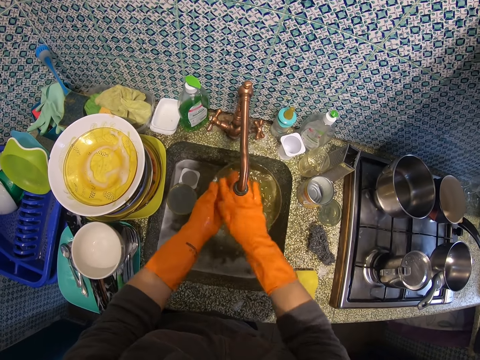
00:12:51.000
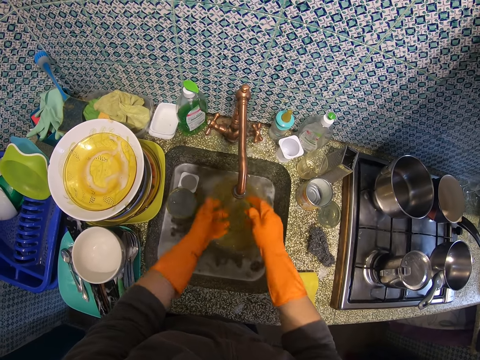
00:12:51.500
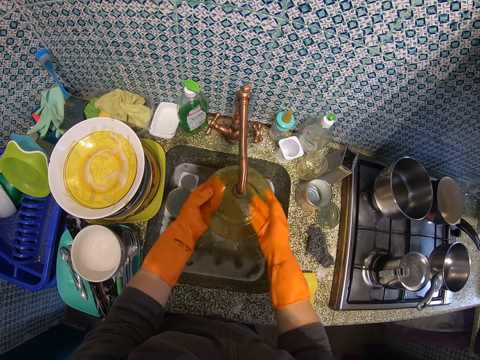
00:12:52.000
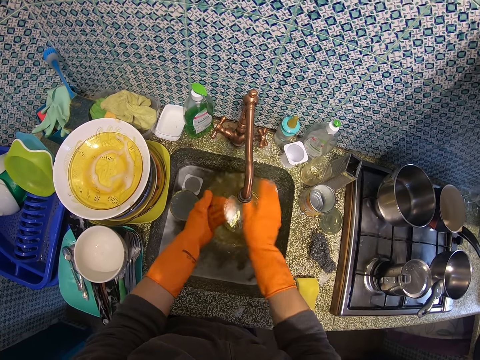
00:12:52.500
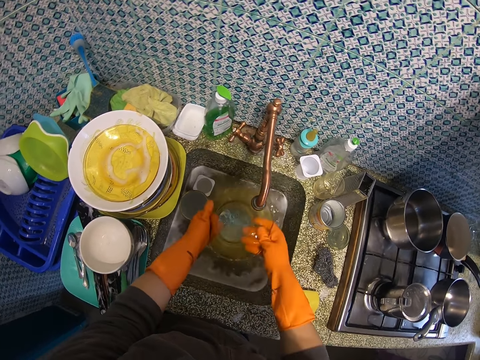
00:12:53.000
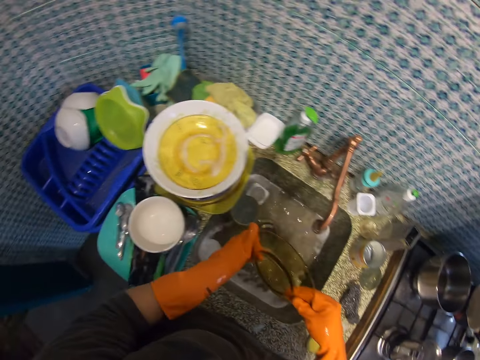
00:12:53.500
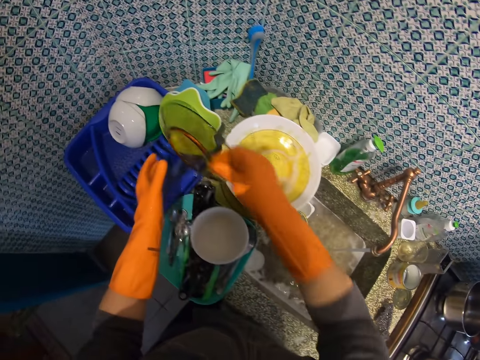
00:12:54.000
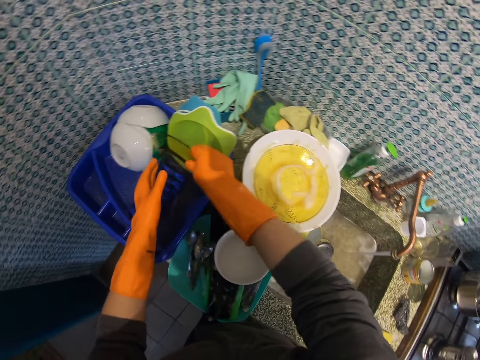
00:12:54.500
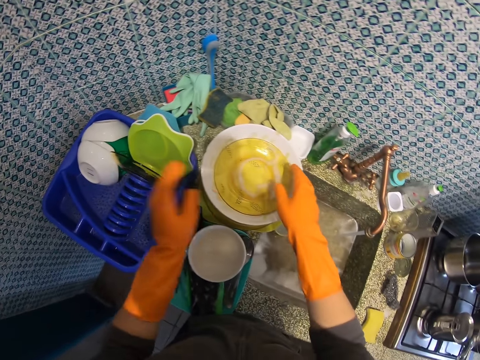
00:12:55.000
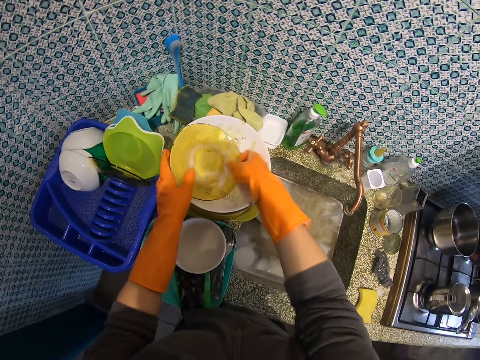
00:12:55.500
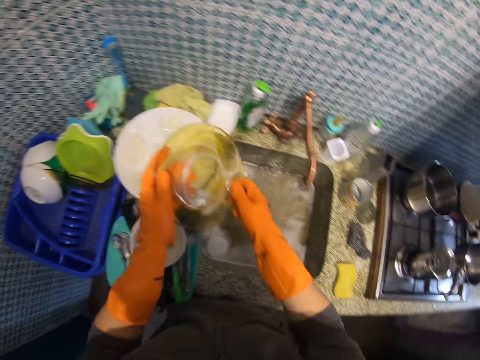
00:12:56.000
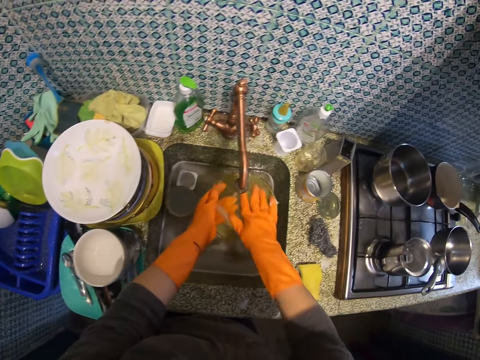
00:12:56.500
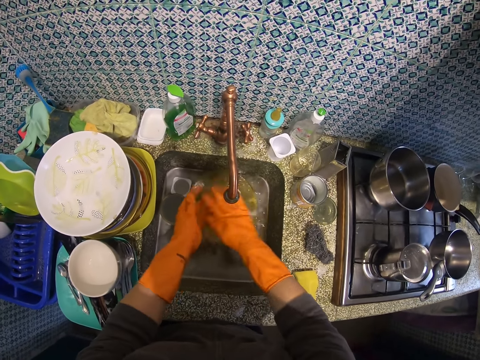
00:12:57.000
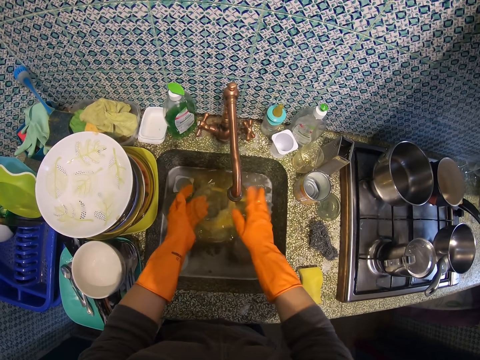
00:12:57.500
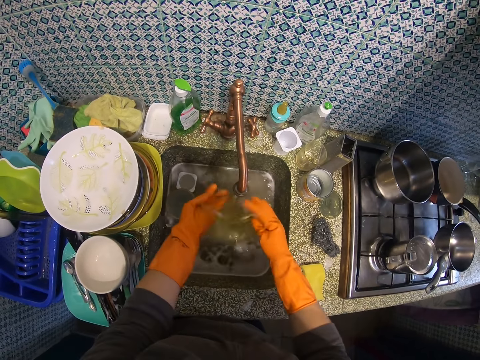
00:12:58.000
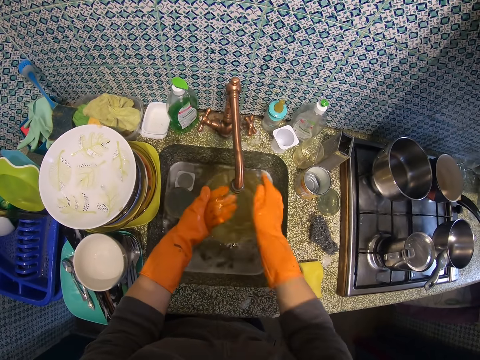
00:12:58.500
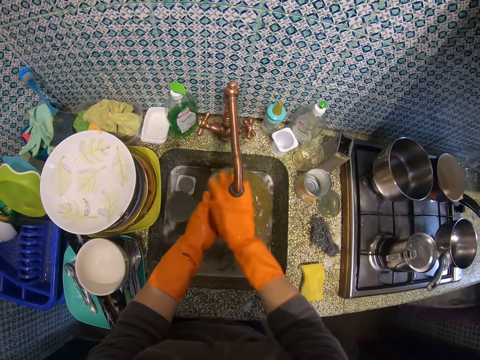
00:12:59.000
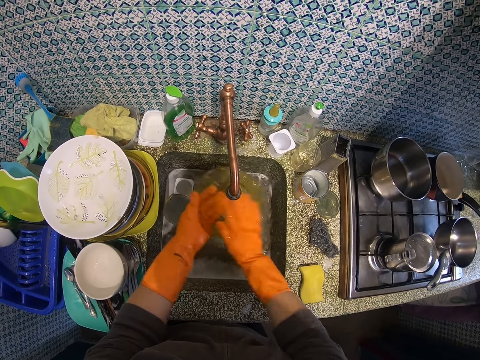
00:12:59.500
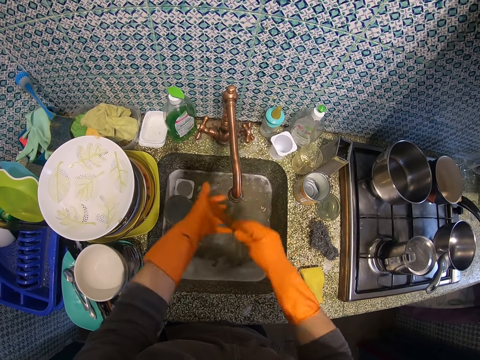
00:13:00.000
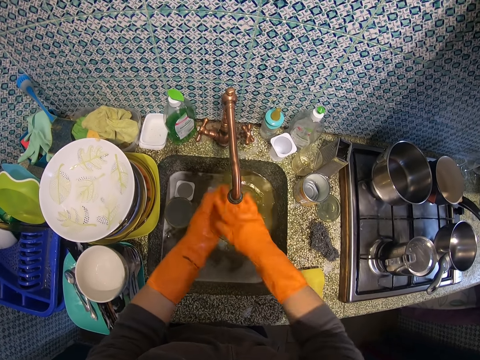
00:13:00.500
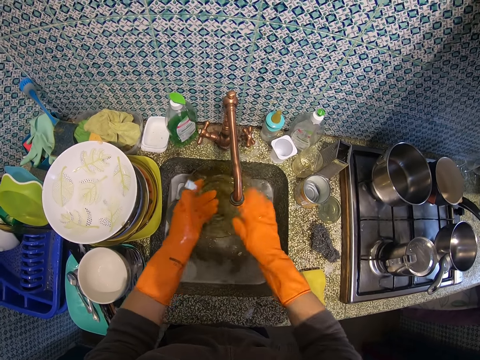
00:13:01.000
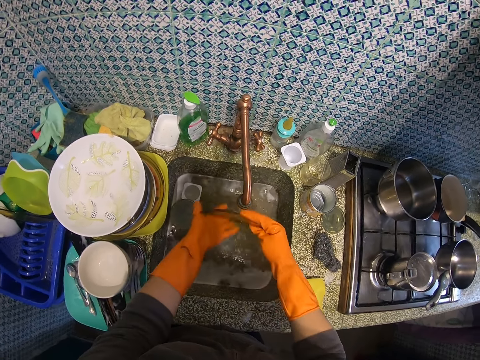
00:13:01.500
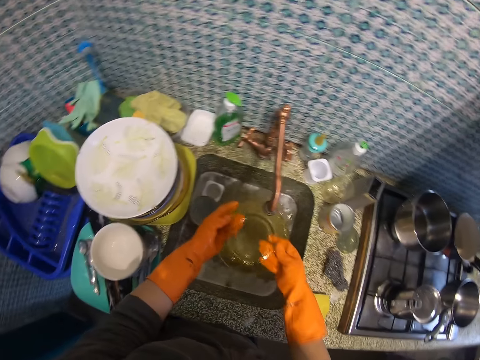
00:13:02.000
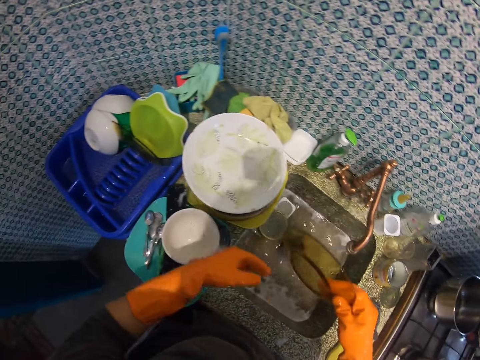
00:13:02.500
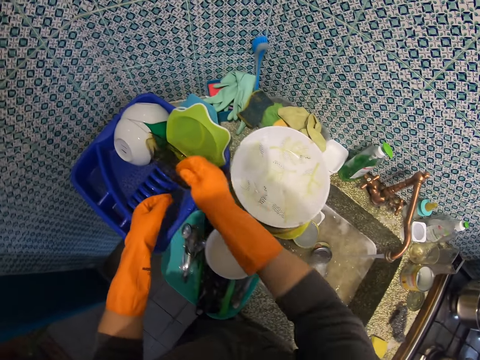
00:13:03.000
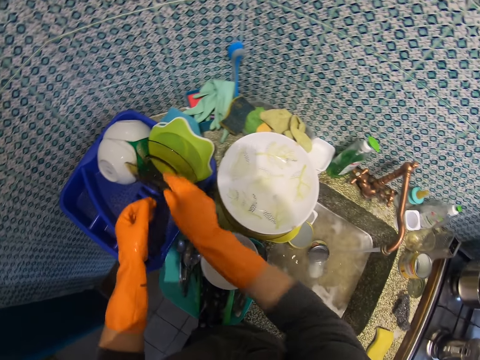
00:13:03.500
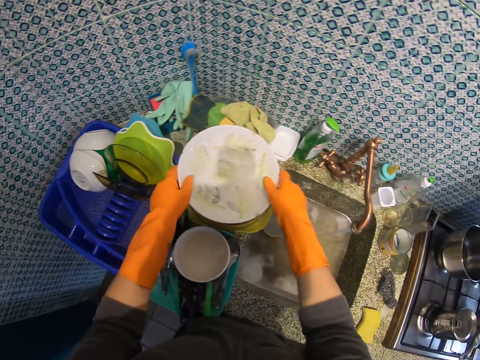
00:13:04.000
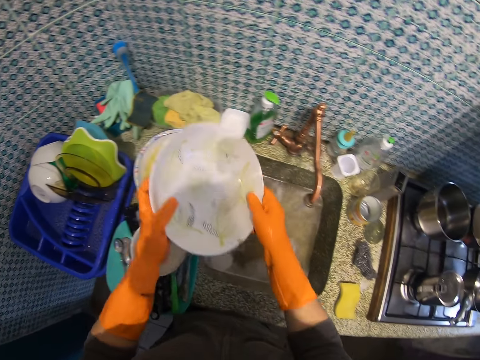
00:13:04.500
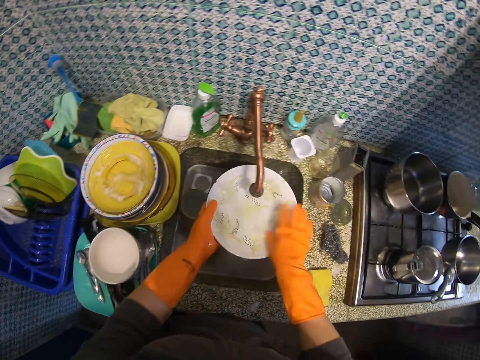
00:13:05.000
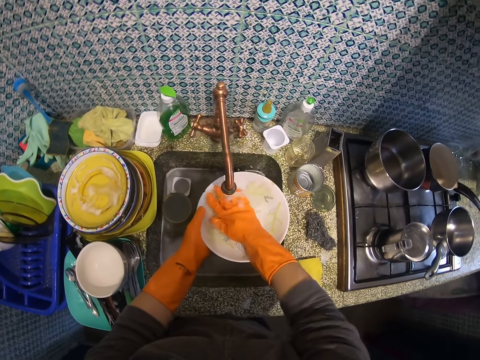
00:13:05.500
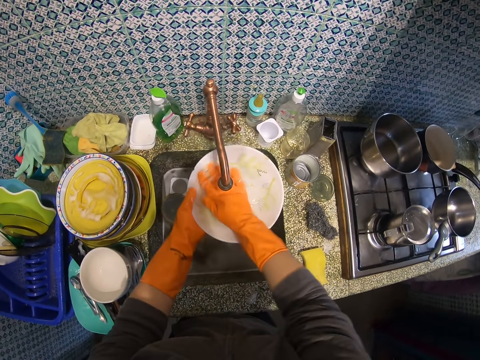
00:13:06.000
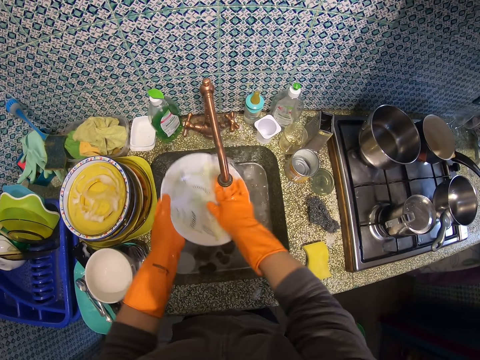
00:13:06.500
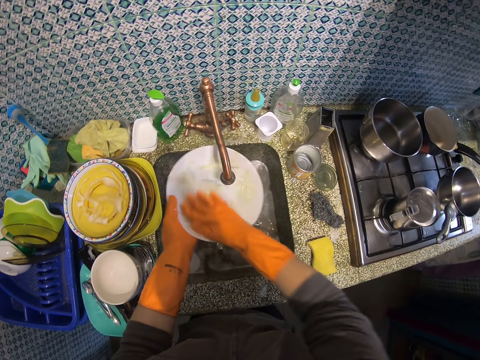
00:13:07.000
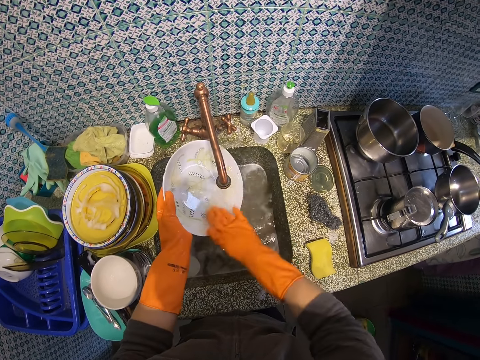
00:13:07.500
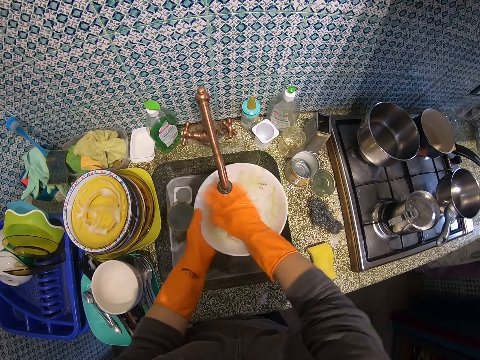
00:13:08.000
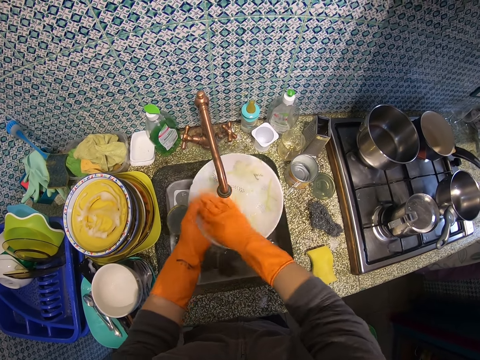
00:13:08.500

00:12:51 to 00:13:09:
The camera wearer stops rinsing the plate. They drop the glass plate in the plate rack. They pick up a glass plate from the top of a big ceramic plate. They rinse the glass plate. They stop rinsing the plate. They drop the glass plate in the plate rack. They pick up the big ceramic plate from the top of a glass plate. They rinse the white plate.

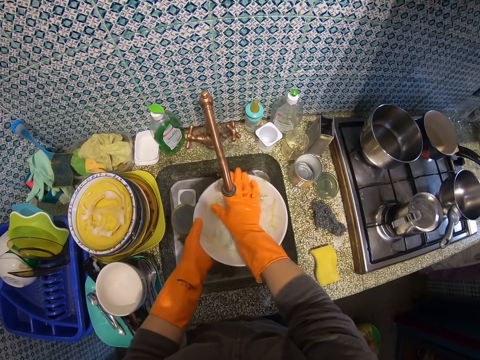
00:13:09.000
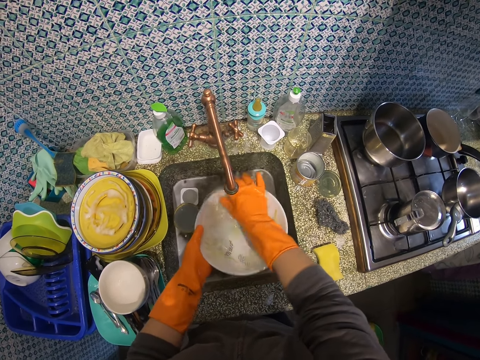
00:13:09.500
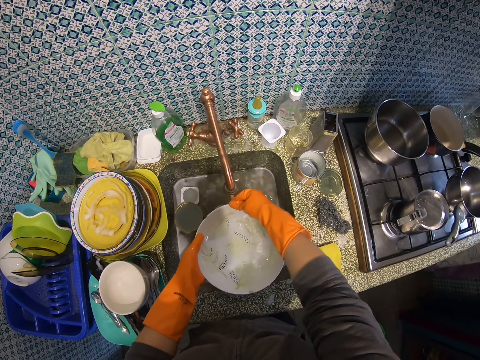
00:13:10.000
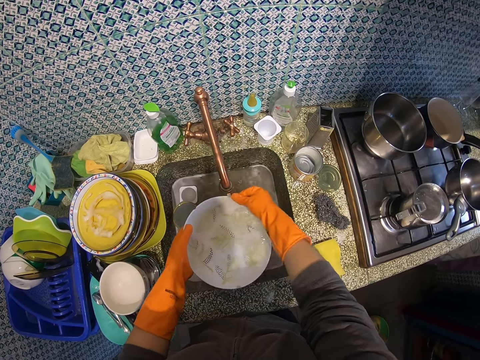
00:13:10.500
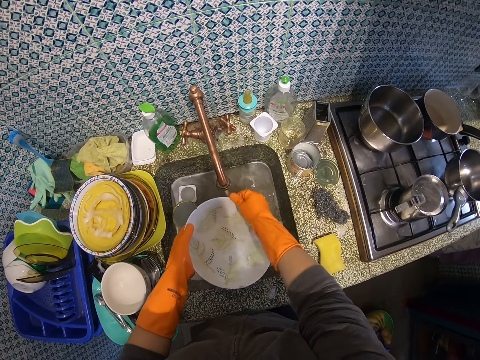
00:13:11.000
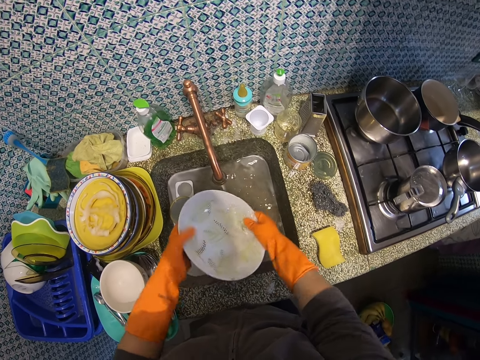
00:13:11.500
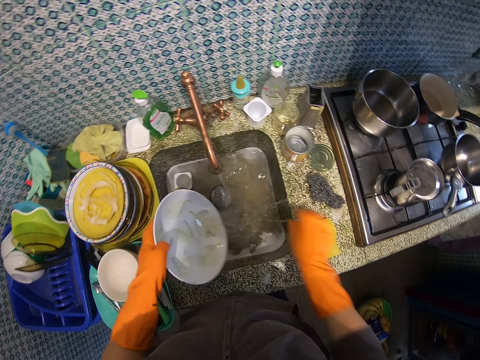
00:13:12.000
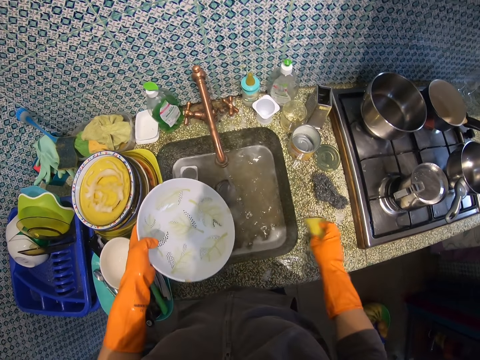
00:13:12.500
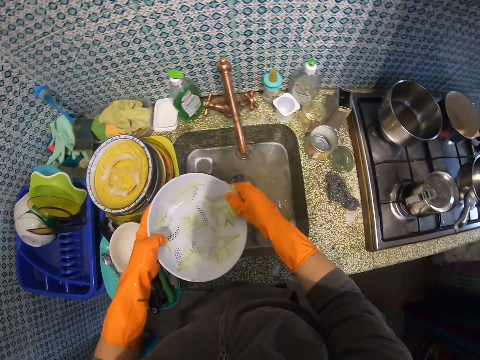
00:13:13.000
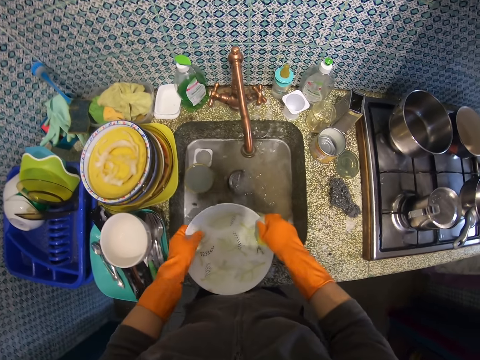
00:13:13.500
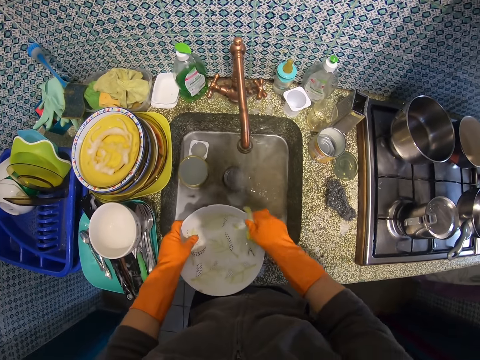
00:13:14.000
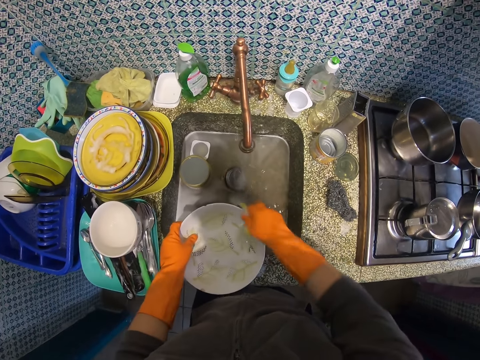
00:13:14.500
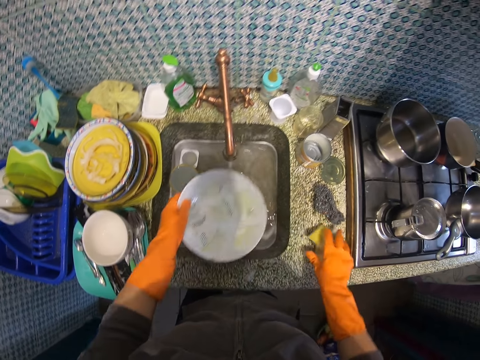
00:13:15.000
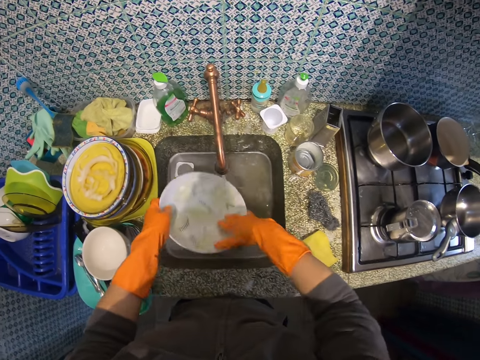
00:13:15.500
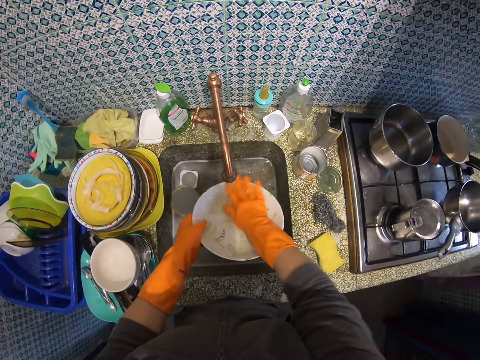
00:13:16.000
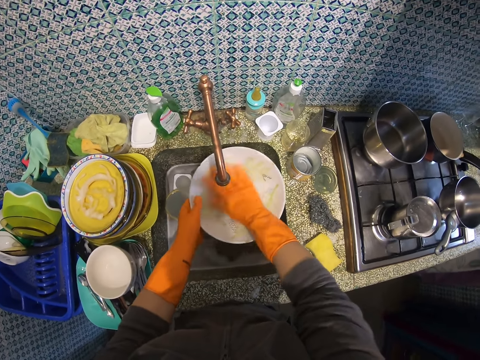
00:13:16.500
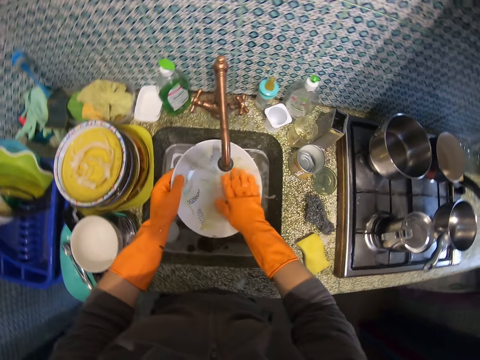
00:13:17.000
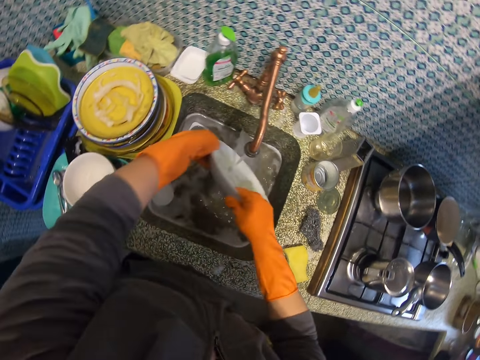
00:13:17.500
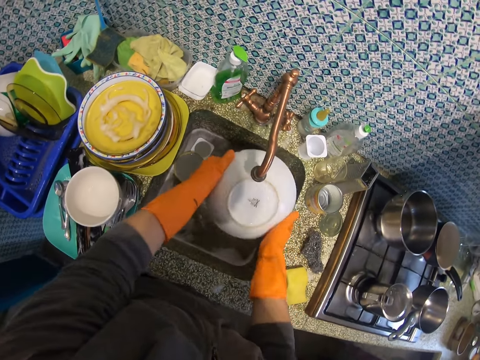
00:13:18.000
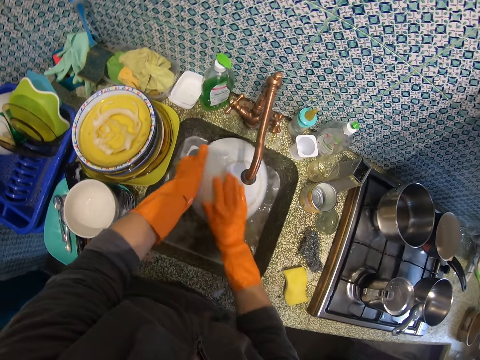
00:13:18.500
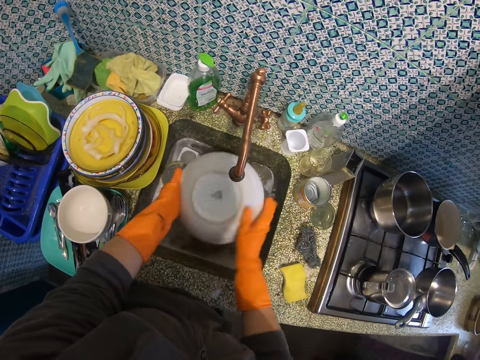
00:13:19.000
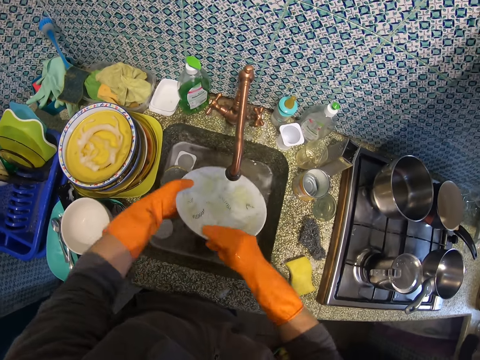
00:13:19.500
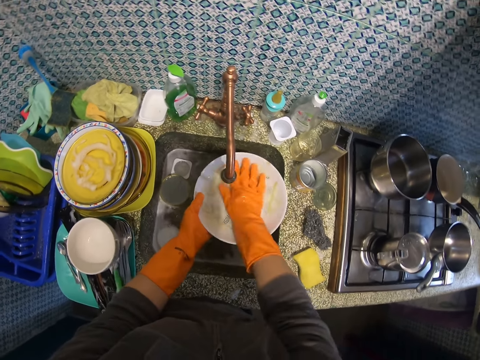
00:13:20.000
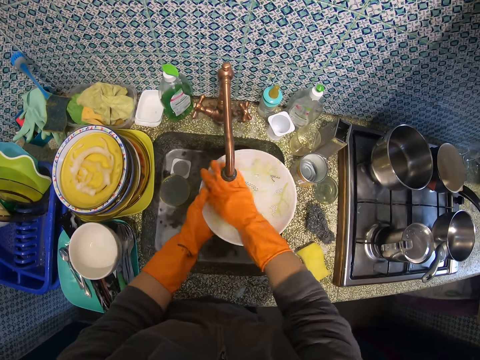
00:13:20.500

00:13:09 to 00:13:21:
The camera wearer stops rinsing the plate. They pick up a sponge scourer from the kitchen slab. They hold the big ceramic plate with both hands. They lower the big ceramic plate on the kitchen slab. They wash the big ceramic plate with the sponge scourer. They drop the sponge scourer on the kitchen slab. They rinse the big ceramic plate.
